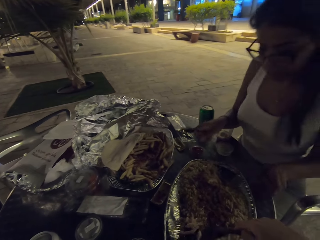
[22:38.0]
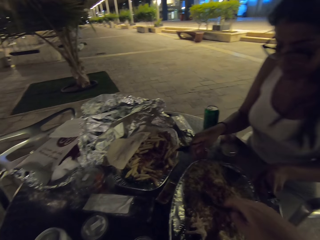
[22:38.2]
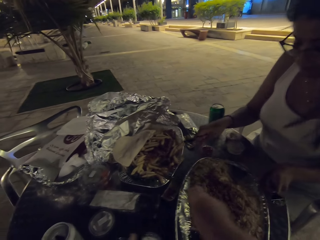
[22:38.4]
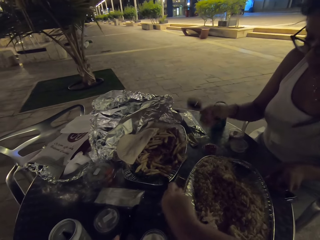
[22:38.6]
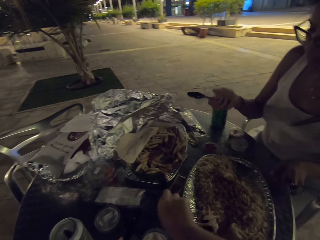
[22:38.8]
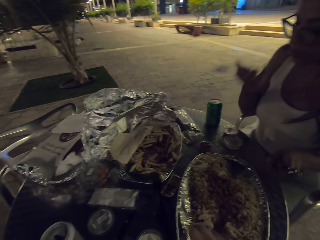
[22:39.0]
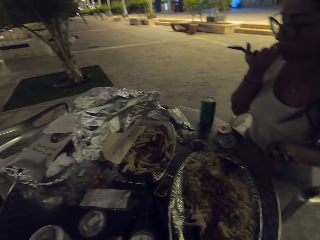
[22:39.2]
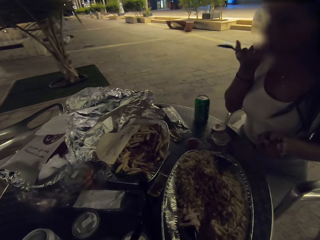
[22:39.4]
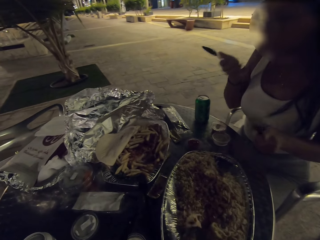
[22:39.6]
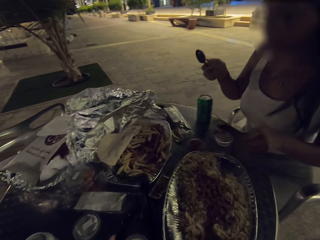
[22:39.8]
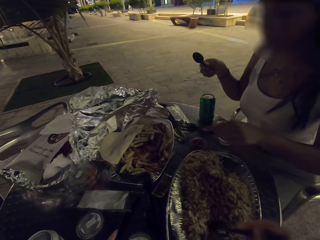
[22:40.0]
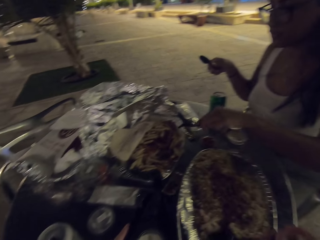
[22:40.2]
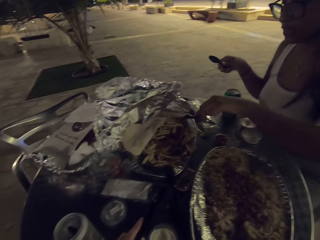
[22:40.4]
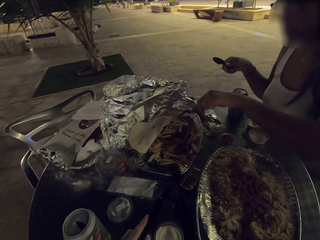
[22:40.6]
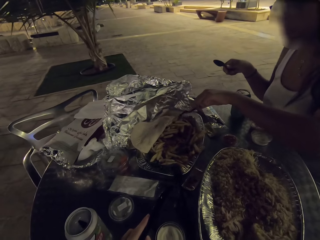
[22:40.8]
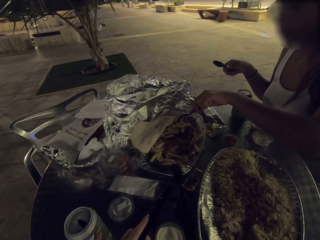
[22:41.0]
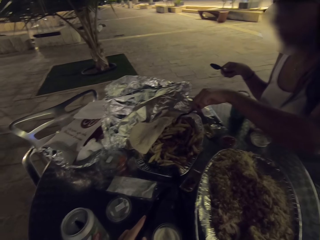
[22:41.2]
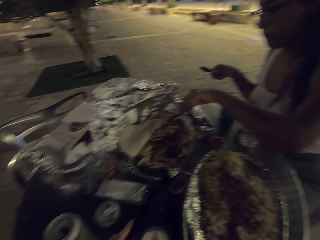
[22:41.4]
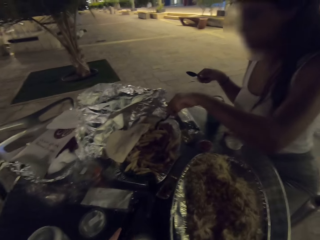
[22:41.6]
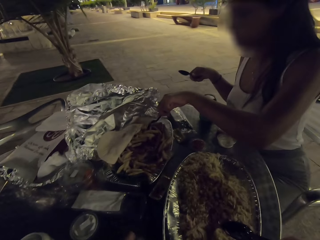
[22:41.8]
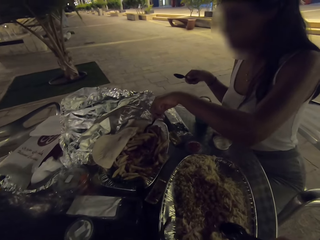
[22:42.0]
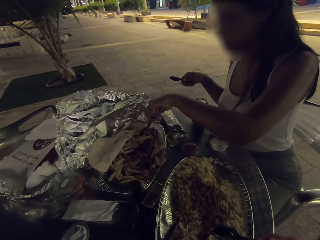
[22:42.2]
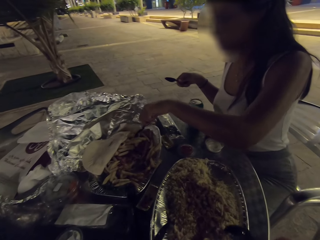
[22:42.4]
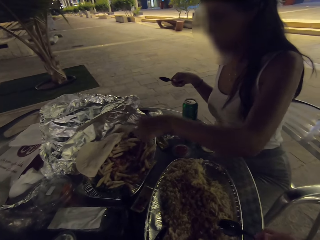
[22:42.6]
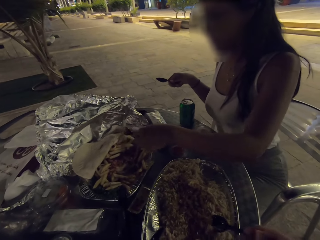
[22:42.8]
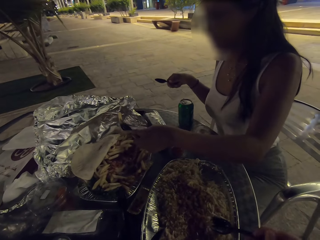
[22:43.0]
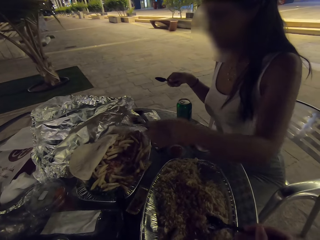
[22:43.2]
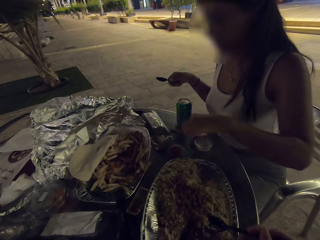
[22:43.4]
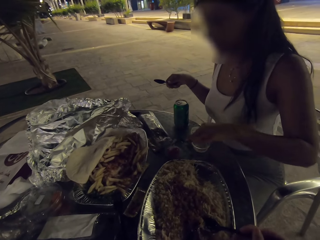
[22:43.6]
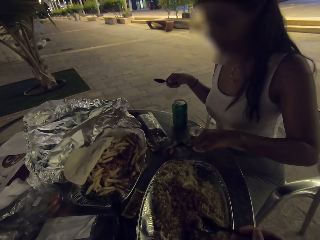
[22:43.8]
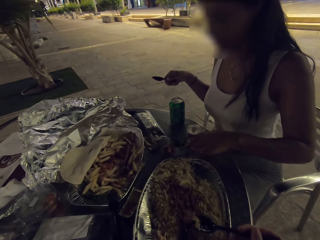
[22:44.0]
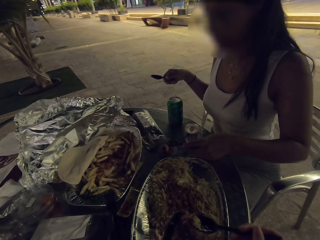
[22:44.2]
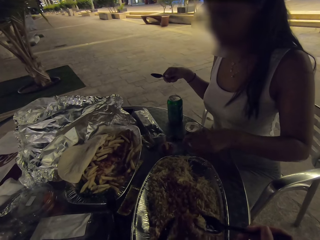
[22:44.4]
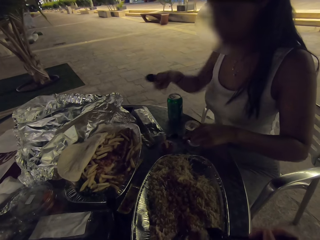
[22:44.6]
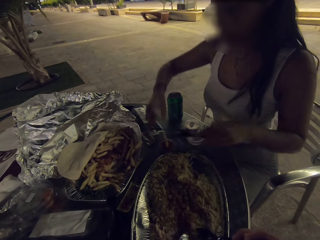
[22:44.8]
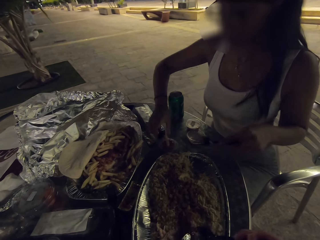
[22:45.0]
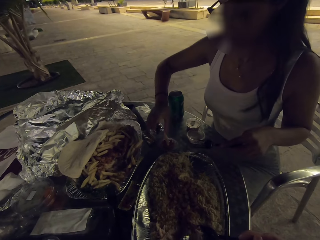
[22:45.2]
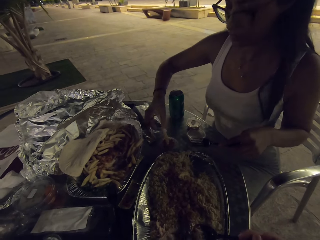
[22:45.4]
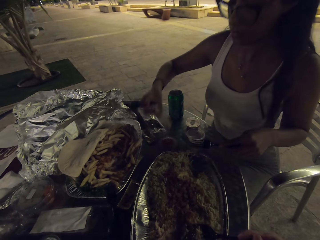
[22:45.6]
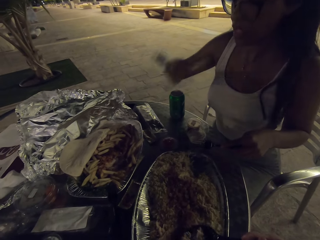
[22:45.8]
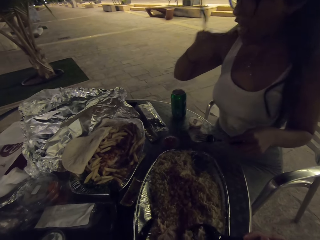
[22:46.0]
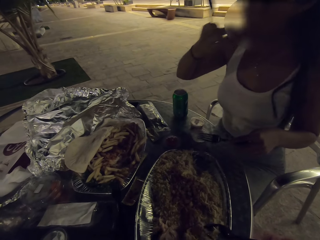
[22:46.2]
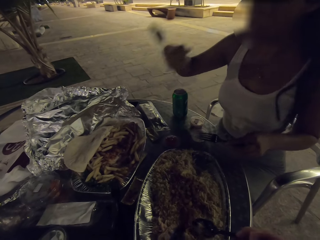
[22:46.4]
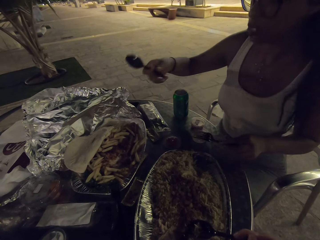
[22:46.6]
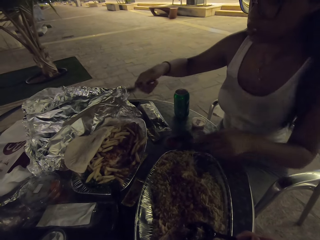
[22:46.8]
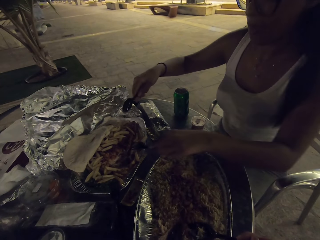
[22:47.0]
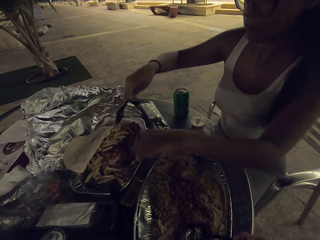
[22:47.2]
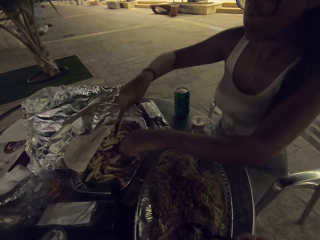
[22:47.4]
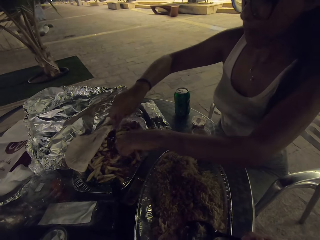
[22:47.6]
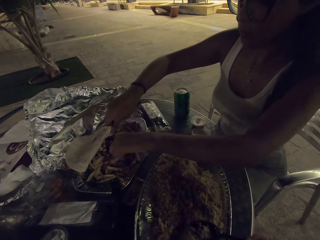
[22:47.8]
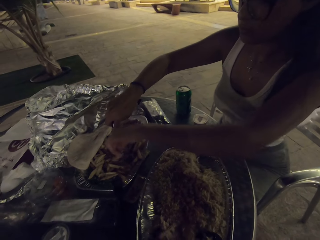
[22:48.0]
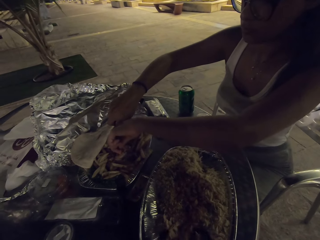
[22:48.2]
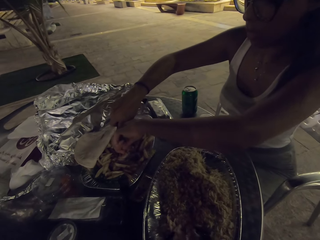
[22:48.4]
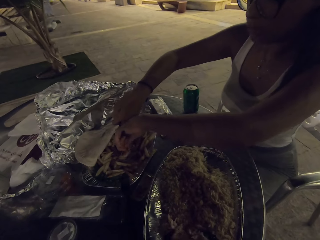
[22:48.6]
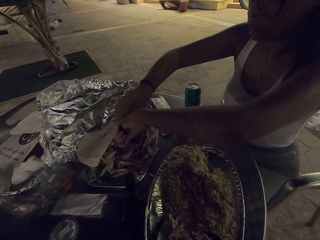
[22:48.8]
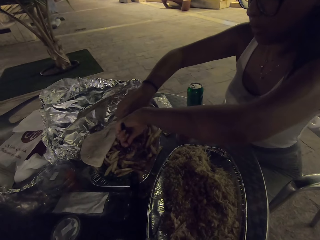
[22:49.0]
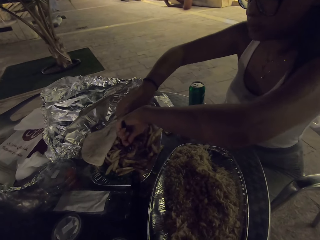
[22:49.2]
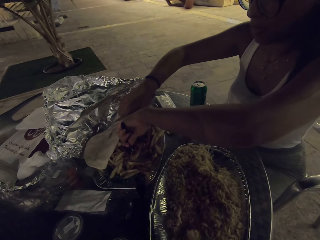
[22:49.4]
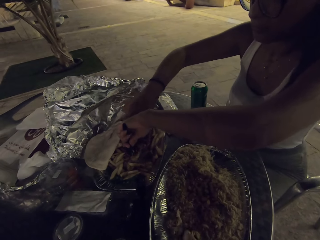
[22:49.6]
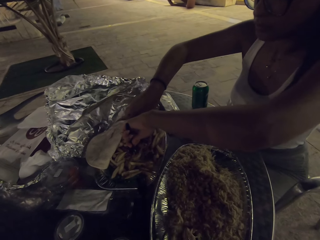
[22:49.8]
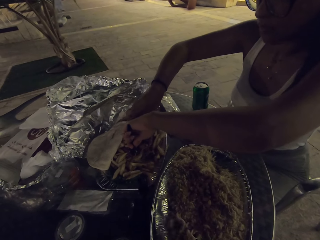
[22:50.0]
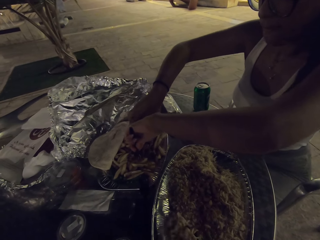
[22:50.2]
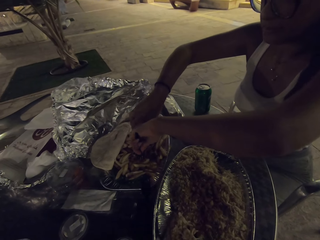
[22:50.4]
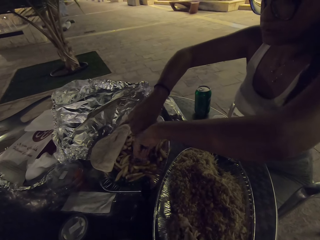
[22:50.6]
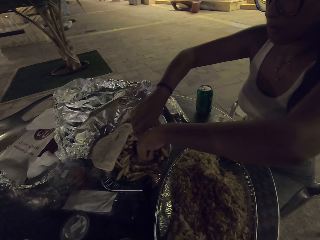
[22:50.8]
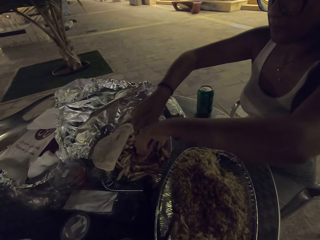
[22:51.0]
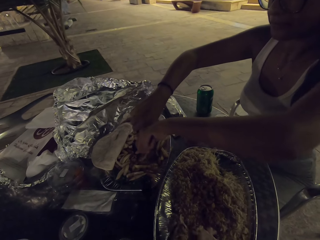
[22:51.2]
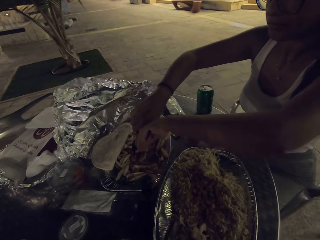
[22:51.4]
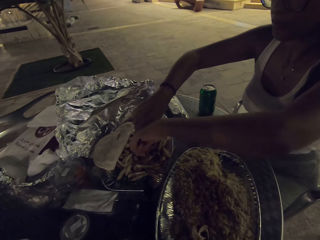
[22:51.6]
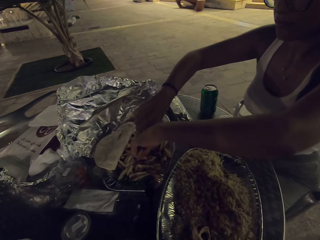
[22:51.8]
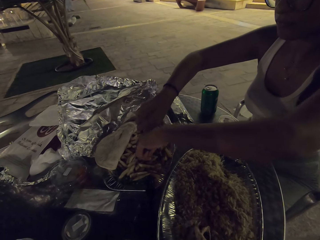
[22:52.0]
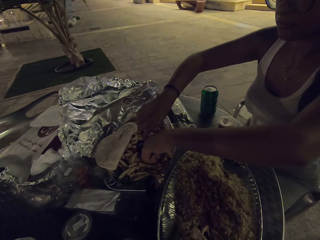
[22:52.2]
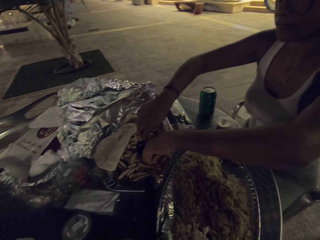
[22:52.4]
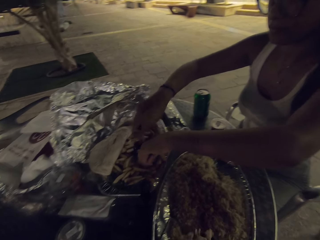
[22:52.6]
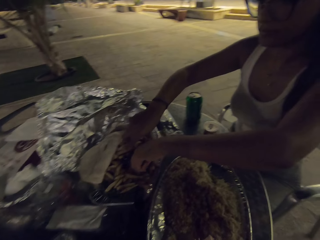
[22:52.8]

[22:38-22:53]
A woman dips her fries in the sauce. The woman cuts a piece of a steak.

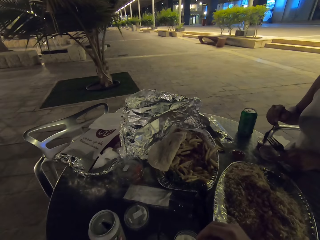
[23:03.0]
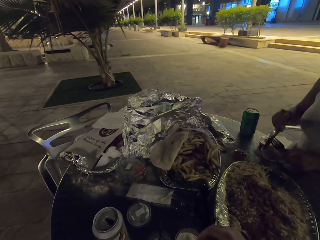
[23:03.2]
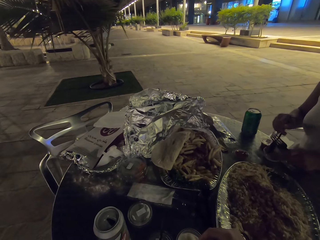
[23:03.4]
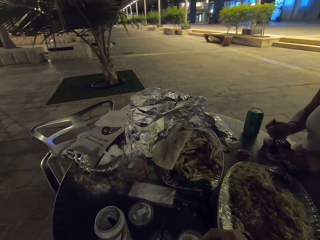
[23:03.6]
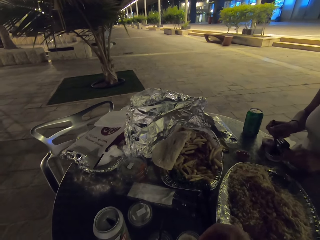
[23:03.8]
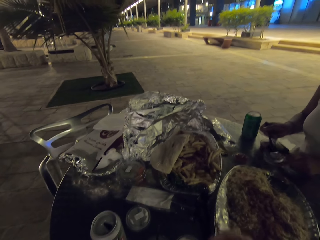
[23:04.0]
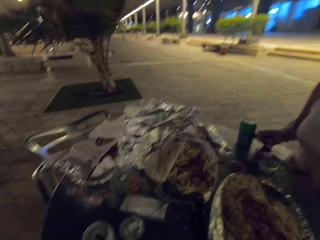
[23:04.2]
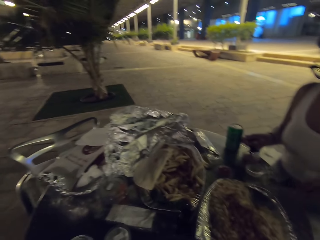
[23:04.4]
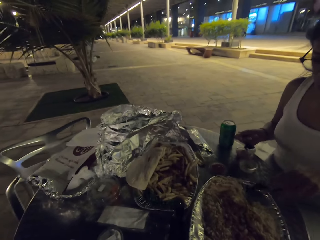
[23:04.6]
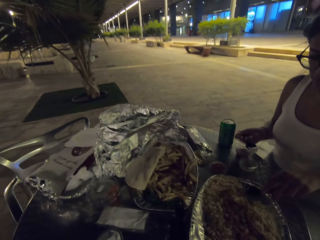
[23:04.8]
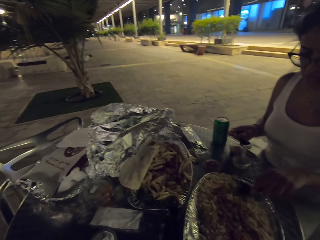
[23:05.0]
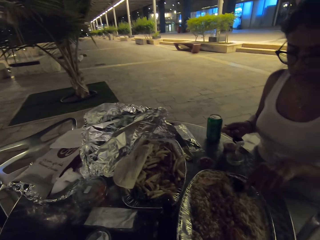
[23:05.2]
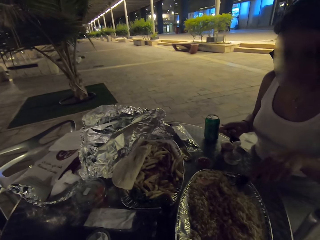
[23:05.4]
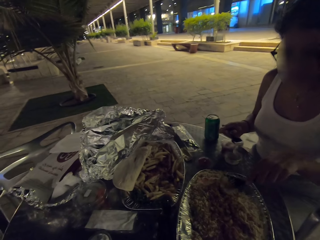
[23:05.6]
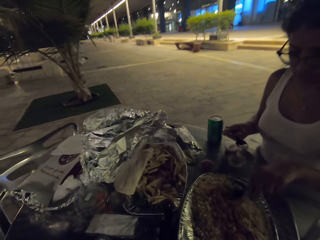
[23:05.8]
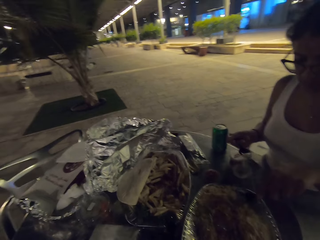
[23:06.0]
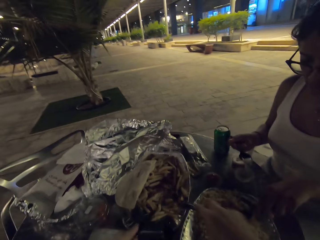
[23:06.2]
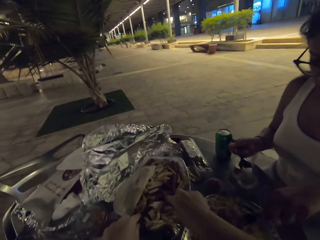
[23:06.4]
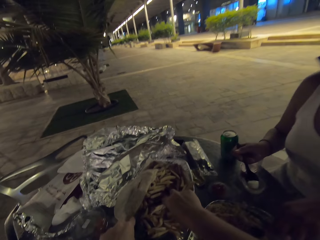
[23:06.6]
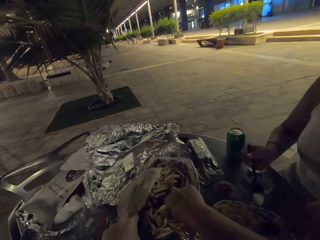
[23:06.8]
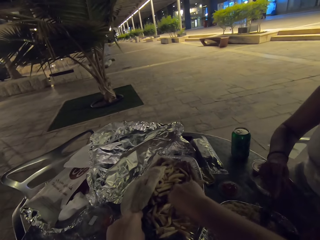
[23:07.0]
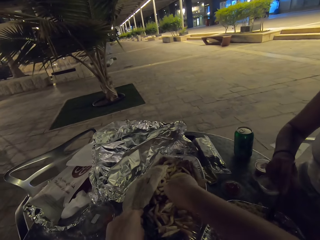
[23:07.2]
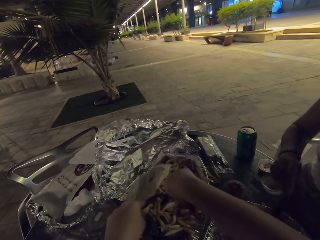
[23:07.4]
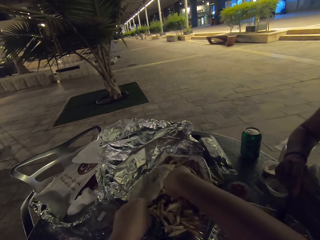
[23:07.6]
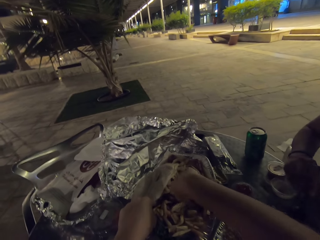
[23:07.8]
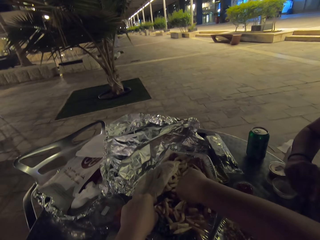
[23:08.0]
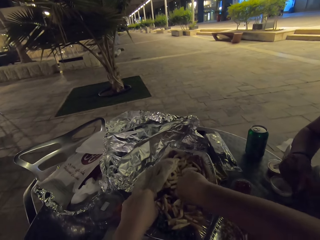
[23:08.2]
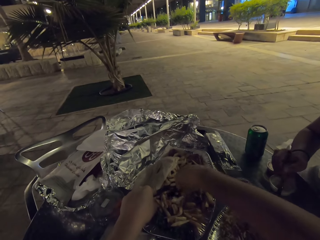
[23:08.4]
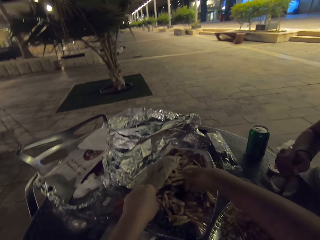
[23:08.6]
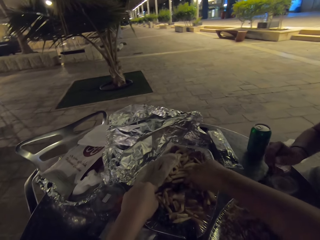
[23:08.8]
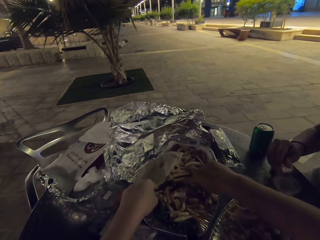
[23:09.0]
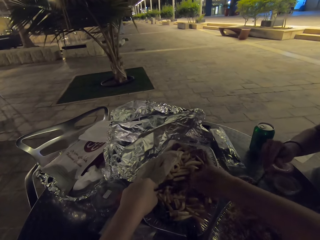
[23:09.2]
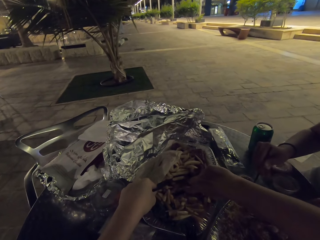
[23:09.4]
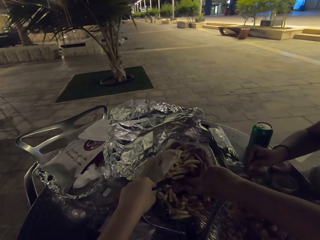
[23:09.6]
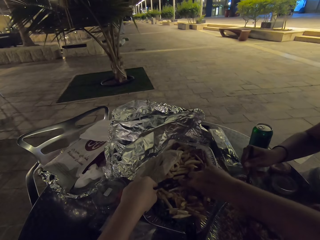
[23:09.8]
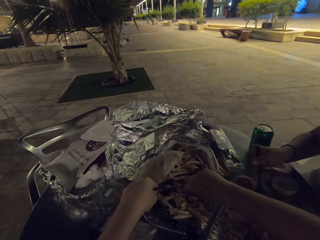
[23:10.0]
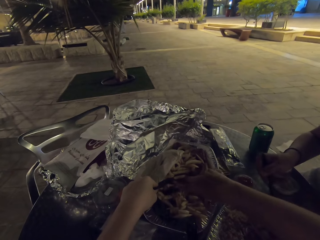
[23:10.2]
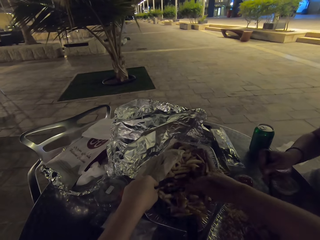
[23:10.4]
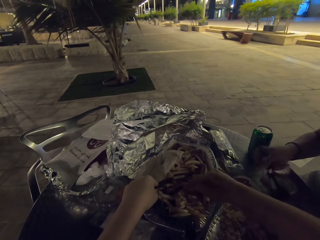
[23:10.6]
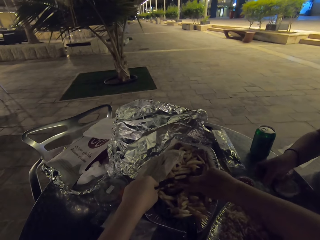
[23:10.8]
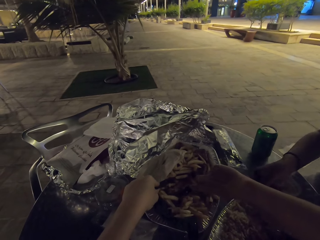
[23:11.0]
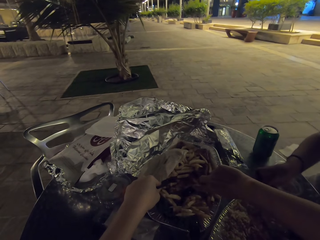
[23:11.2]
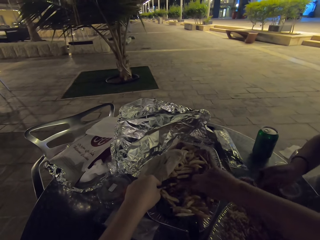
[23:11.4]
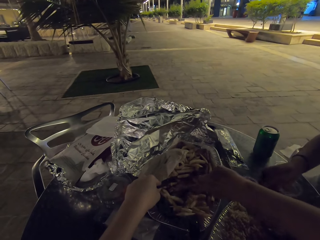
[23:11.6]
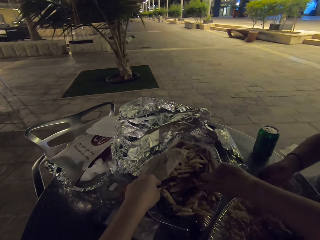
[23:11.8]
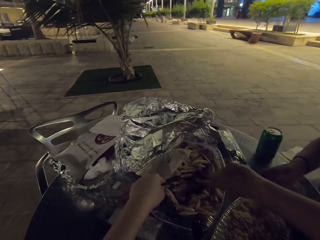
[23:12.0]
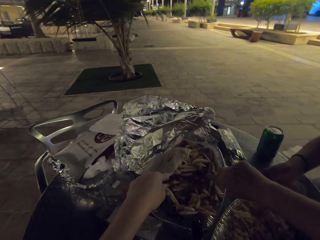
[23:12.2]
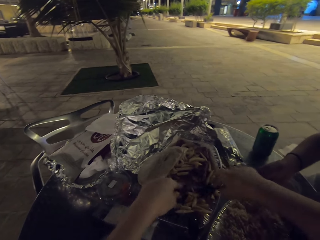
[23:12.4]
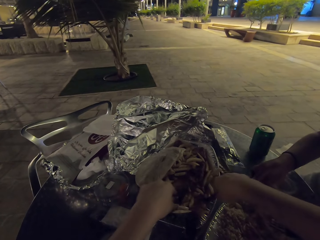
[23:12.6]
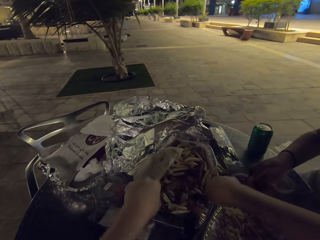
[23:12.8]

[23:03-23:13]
A woman adds cream on the rice. The camera wearer eats the food on the table. They cut a piece of steak. They eat the food on the table again. The woman eats the food on the table.
